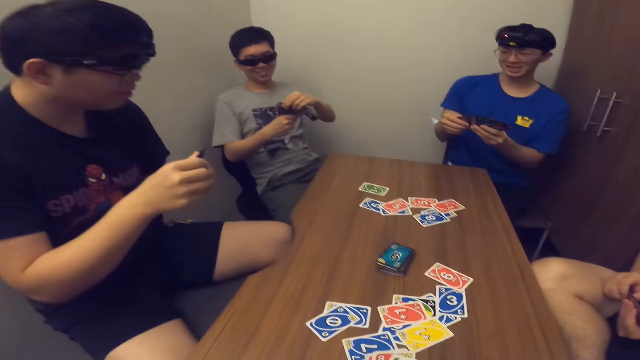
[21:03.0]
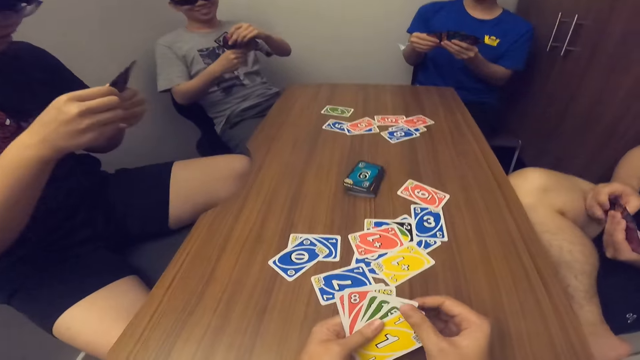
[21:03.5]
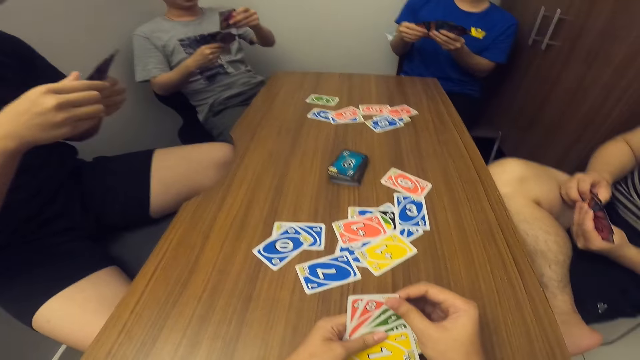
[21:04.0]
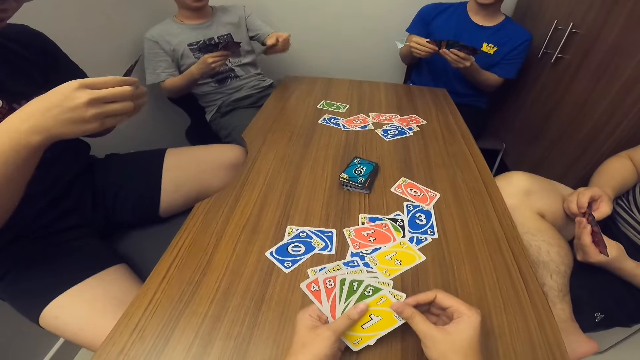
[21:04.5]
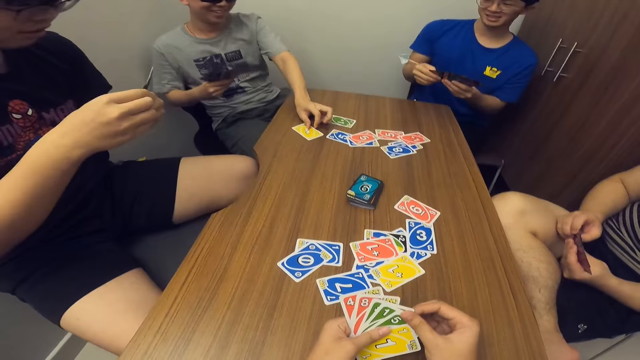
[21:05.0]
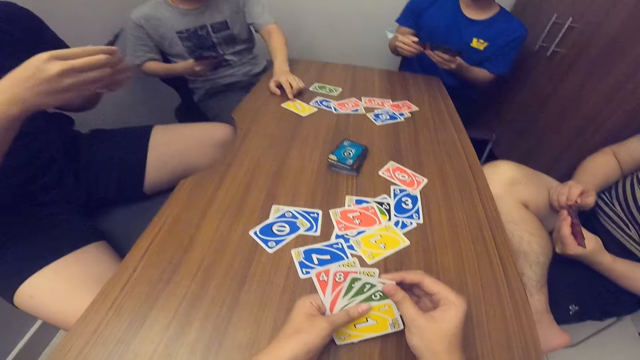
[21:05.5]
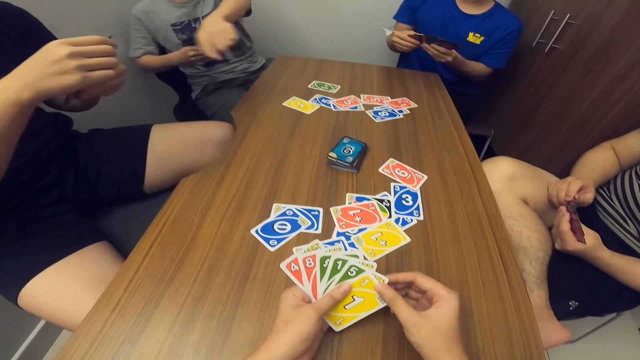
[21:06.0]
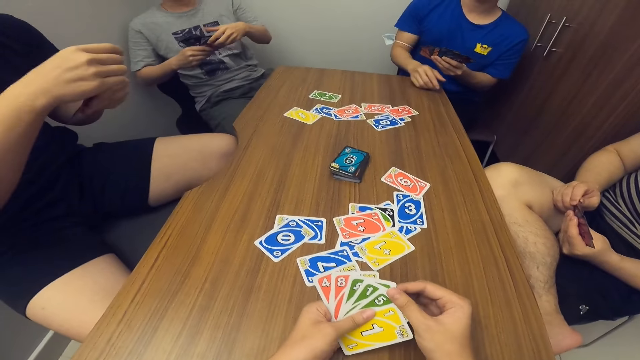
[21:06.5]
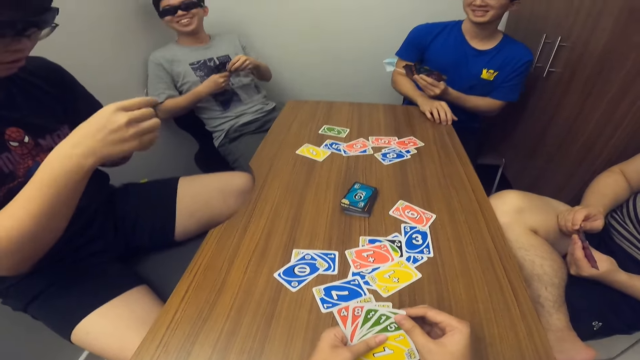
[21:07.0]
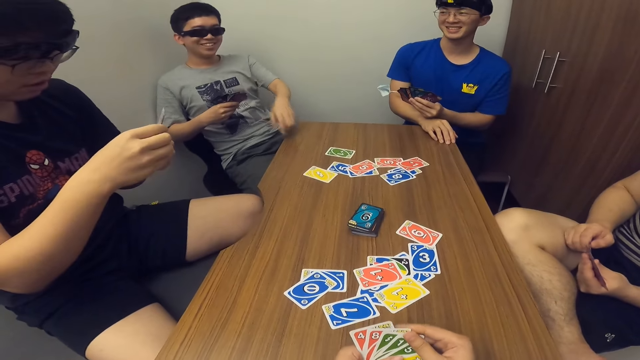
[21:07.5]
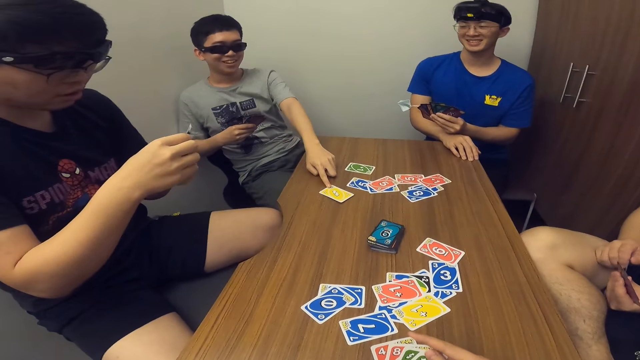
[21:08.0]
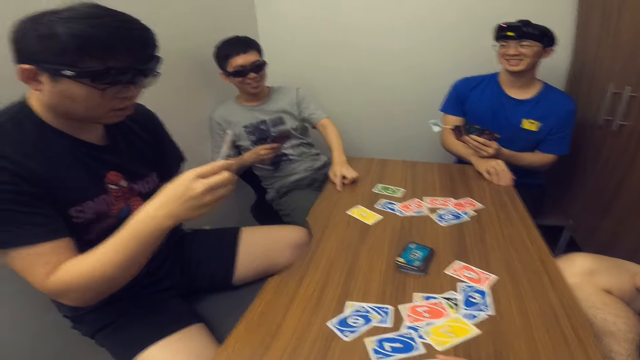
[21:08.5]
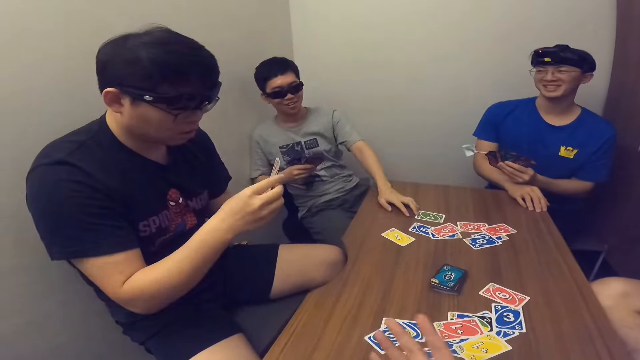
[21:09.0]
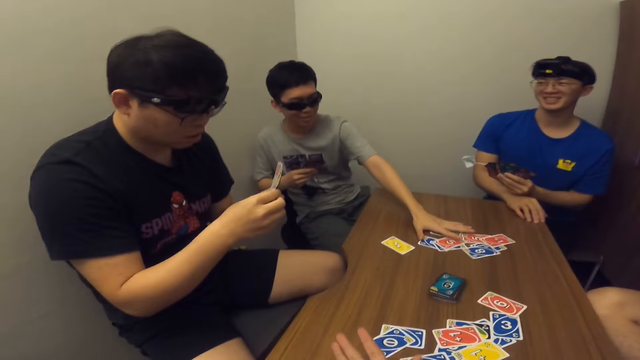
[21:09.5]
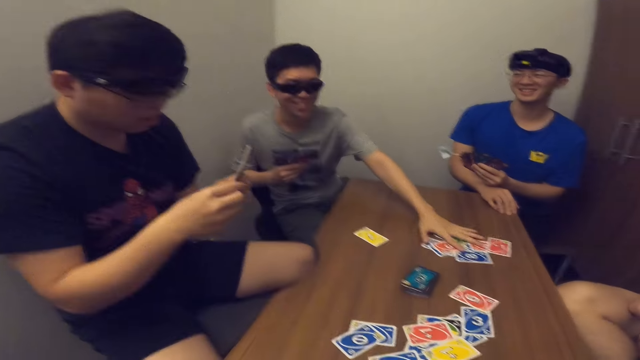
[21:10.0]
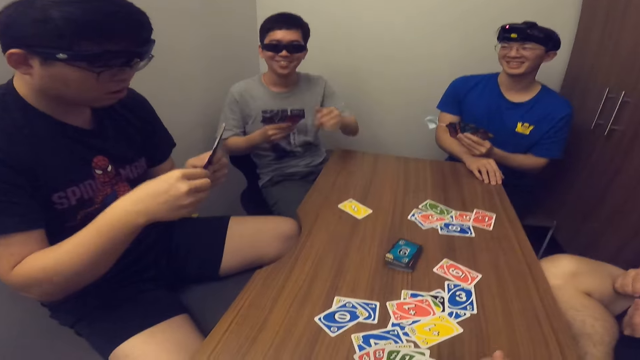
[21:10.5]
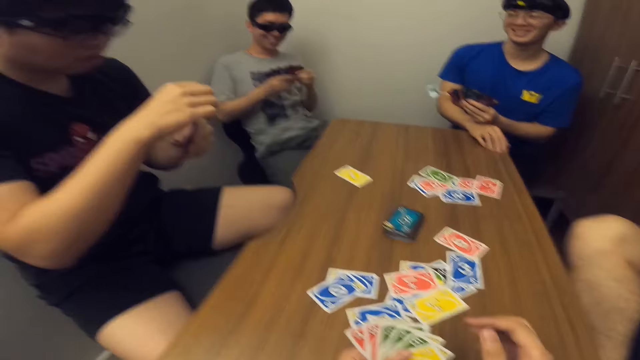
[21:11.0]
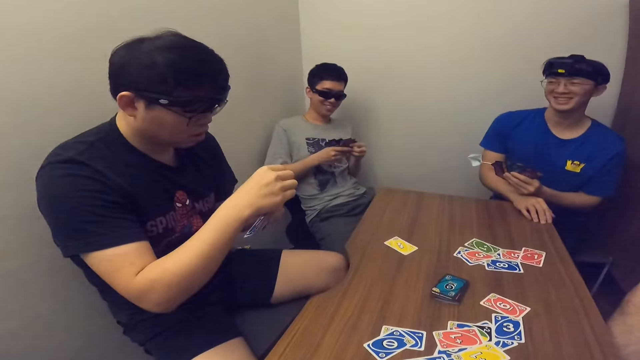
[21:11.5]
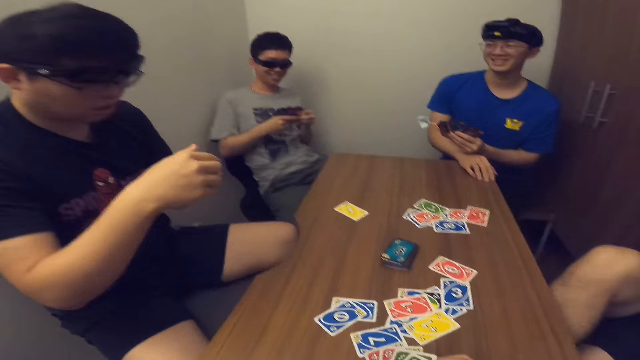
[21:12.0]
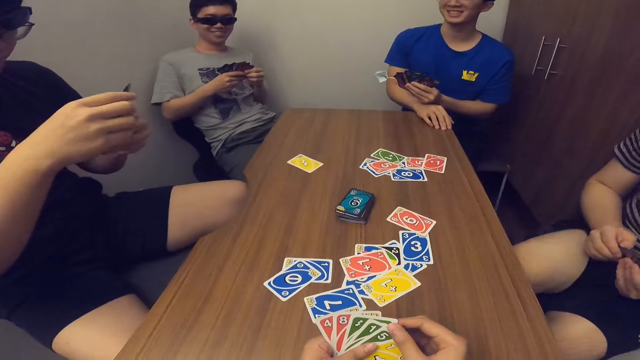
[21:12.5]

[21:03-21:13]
The camera wearer scans through the cards in his hands. A man scans through the cards in his hands. Another man drops a card in his hand on the table. The second man pushes cards.

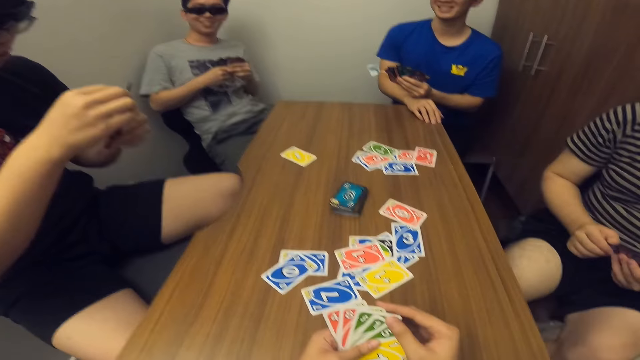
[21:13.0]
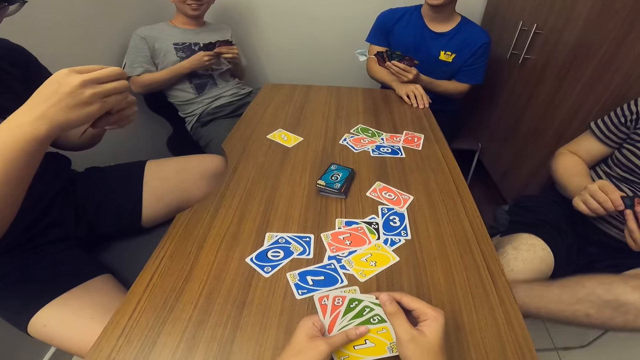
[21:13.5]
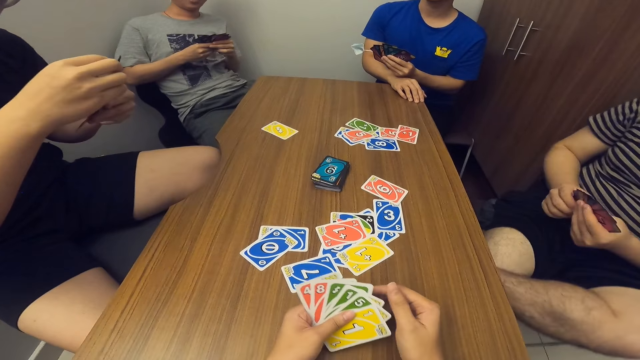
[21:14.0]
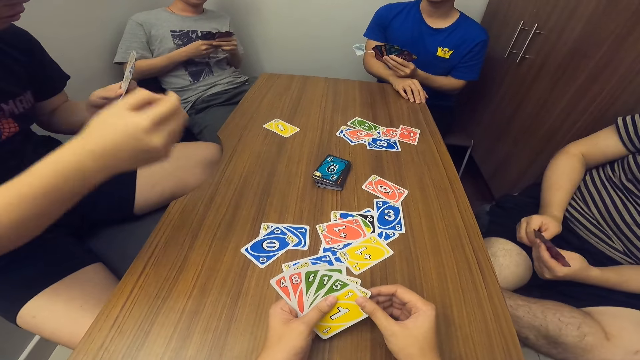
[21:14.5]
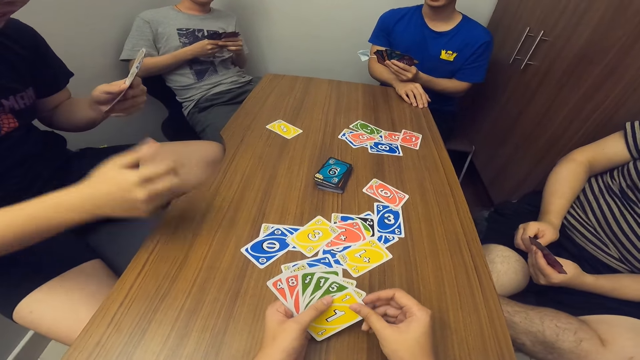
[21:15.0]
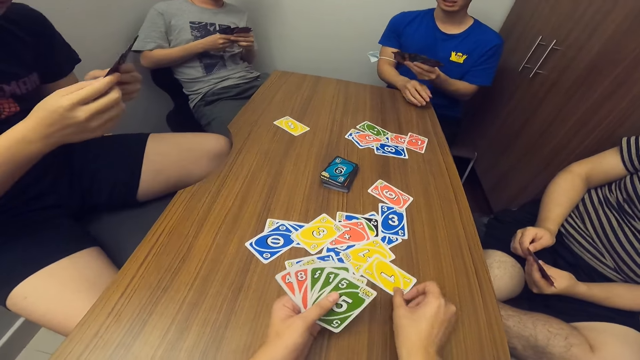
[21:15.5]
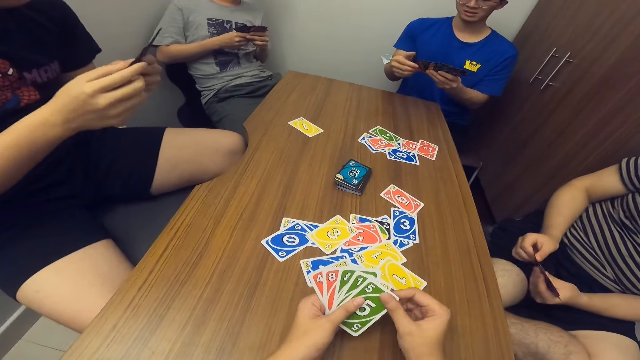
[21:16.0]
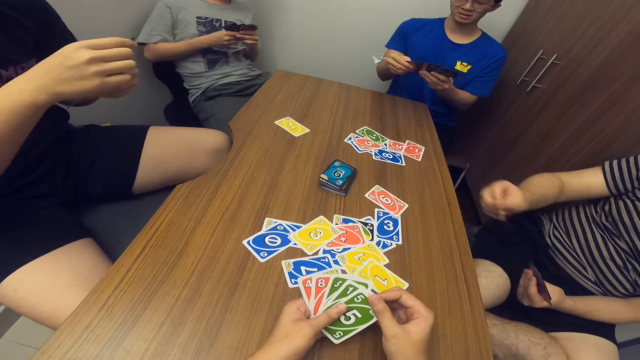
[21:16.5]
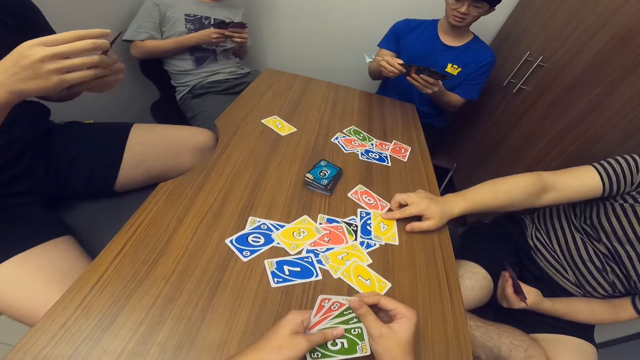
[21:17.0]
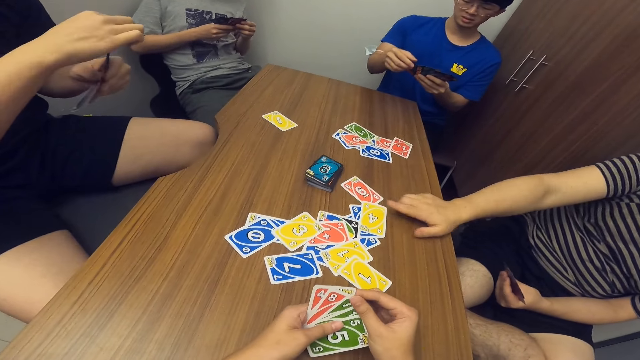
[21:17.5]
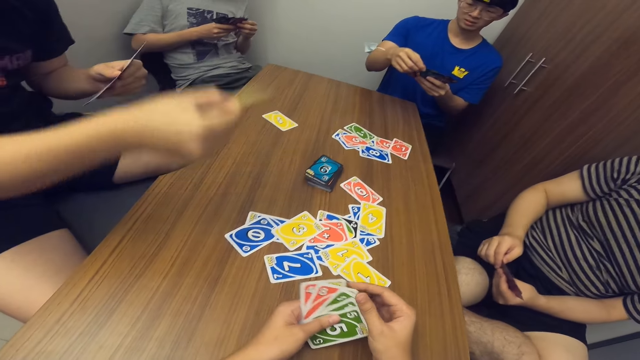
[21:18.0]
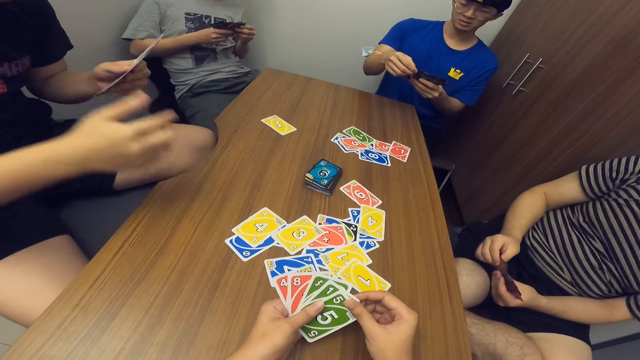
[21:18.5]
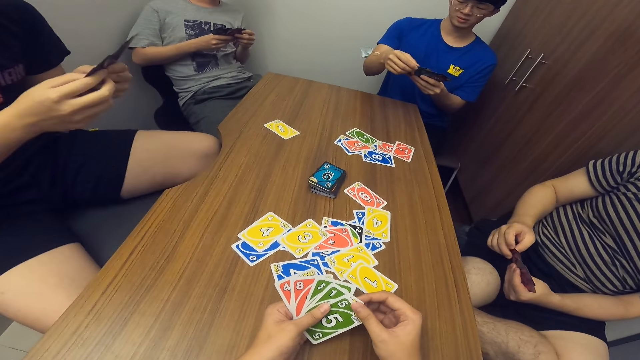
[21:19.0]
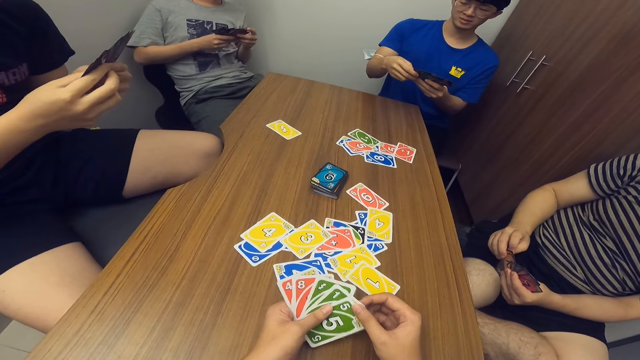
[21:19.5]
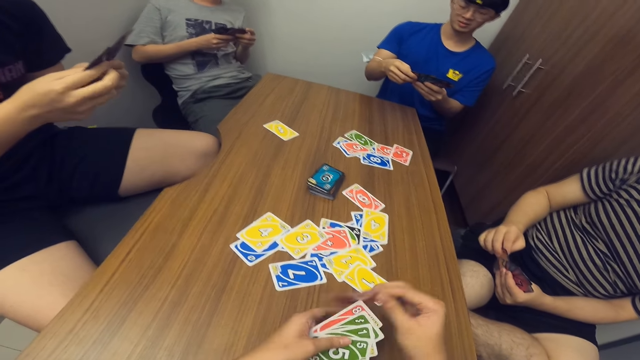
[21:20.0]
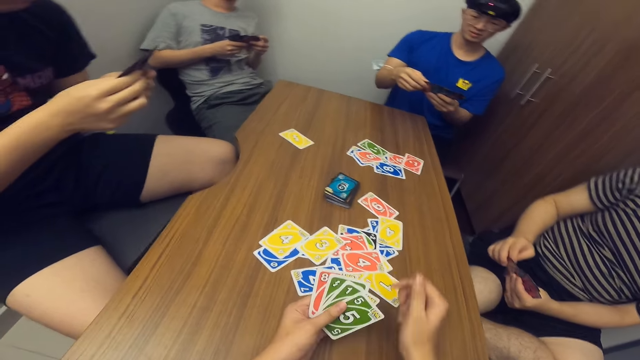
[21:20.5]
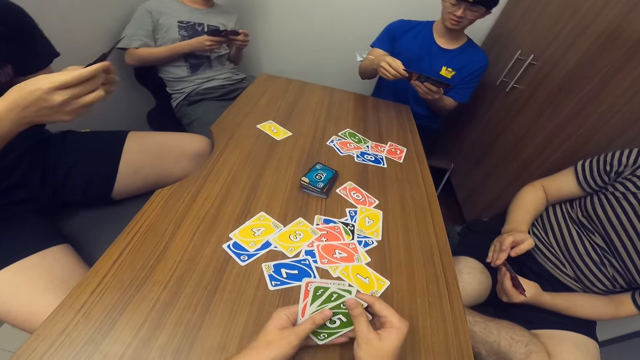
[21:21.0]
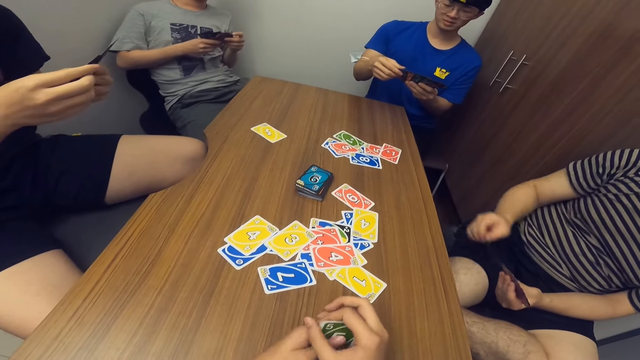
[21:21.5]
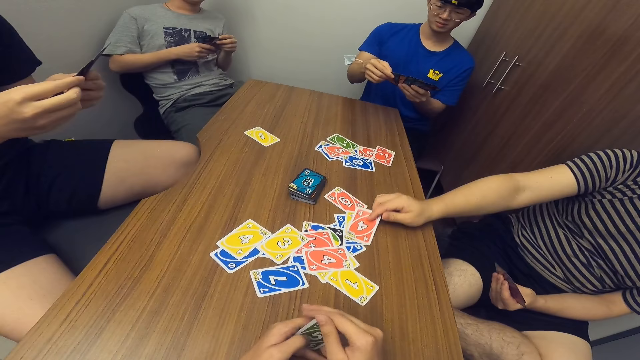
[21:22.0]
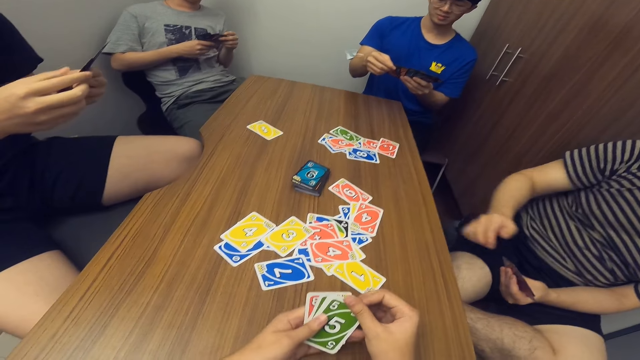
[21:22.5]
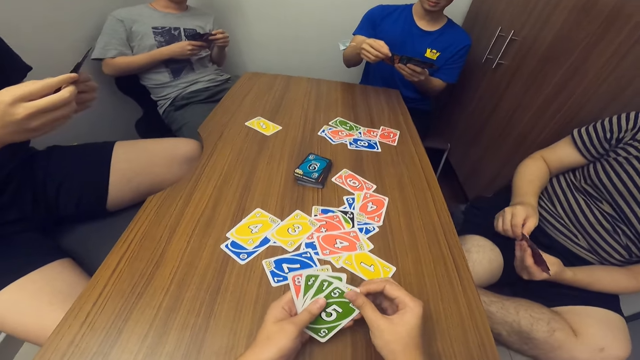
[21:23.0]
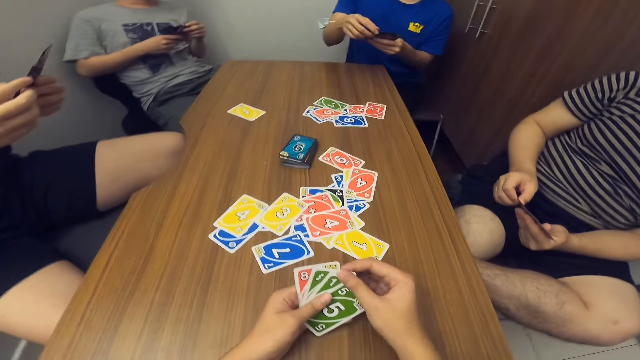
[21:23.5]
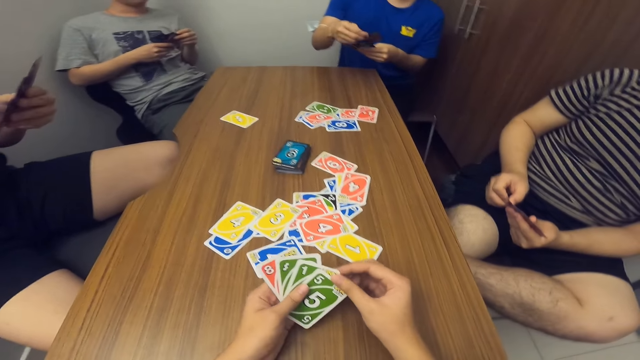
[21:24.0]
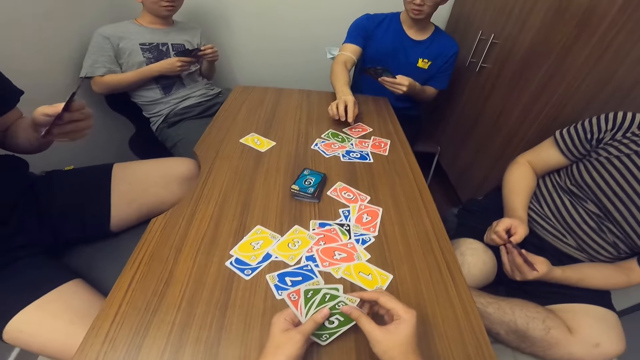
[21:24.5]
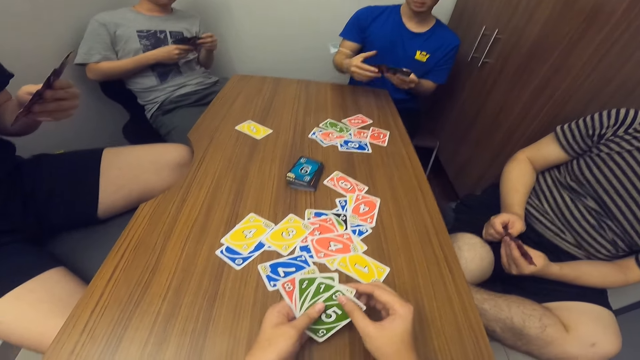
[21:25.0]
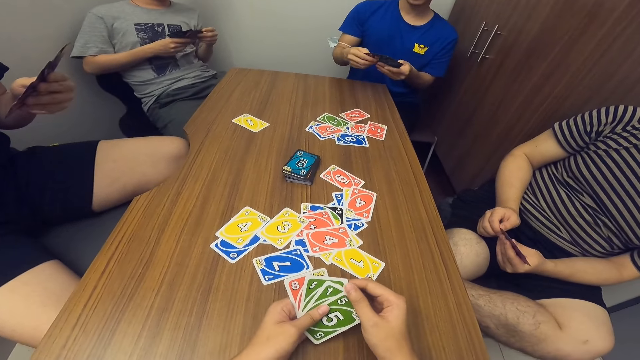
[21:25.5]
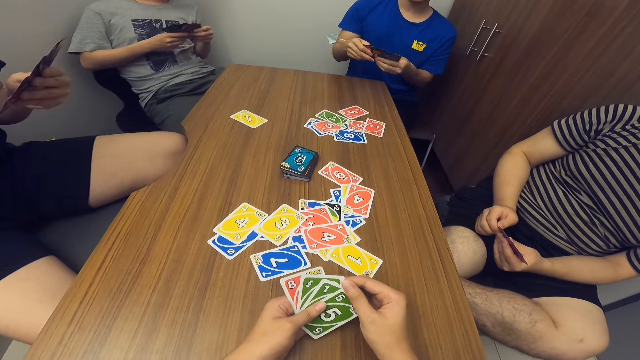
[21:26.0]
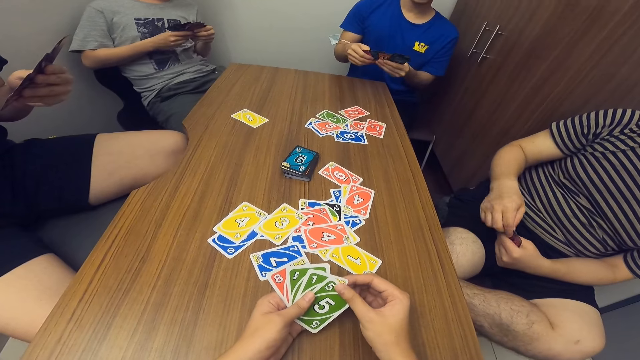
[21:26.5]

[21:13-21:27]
A man drops a card in his hand on the table. The camera wearer drops a card in his hand on the table. Another man drops a card in his hand on the table. The first man drops a card in his hand on the table. The camera wearer drops a card in his hand on the table. The second man drops a card in his hand on the table. The first man scans through the cards in his hands. A third man drops a card in his hand on the table.
